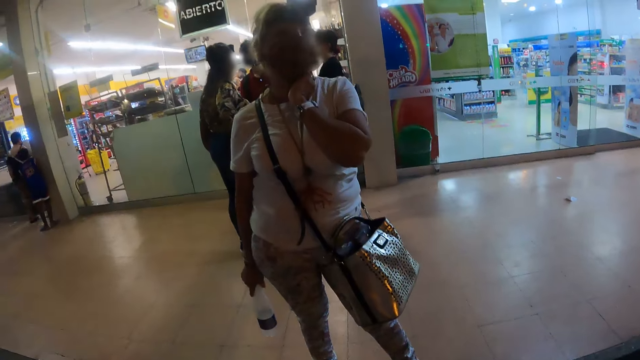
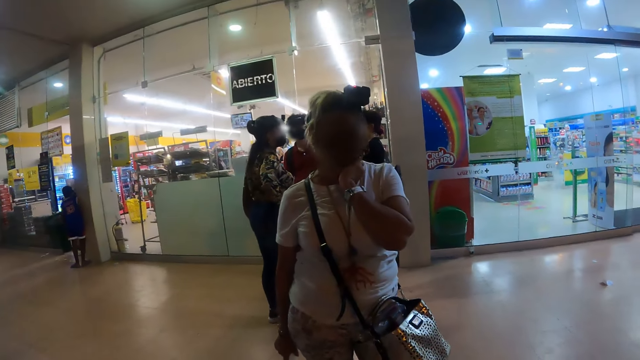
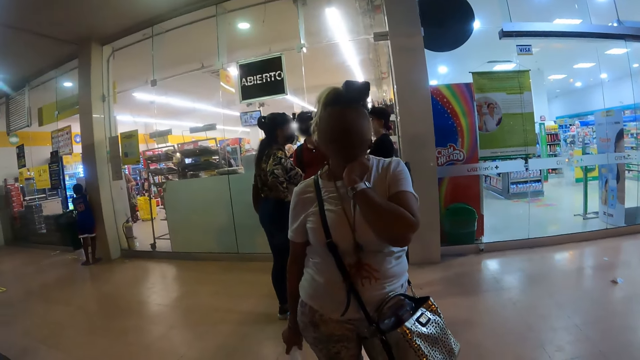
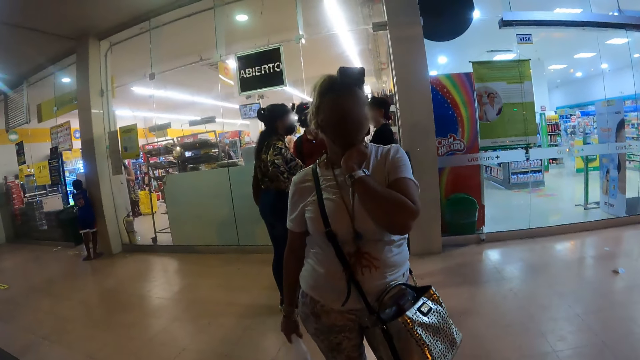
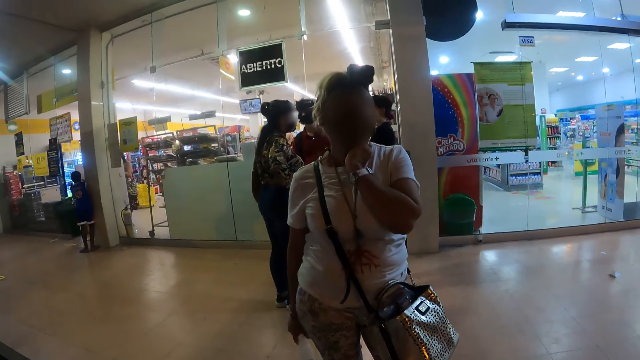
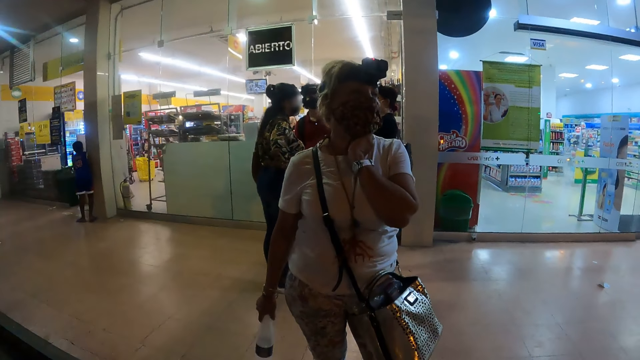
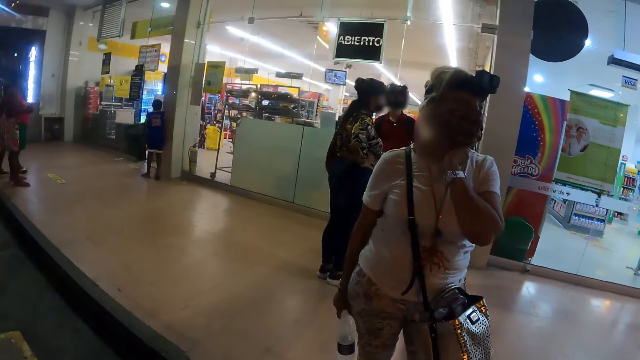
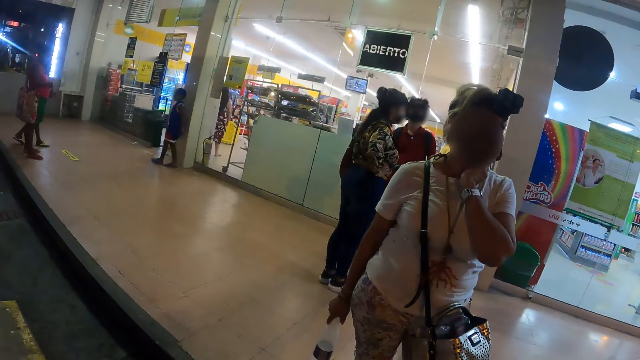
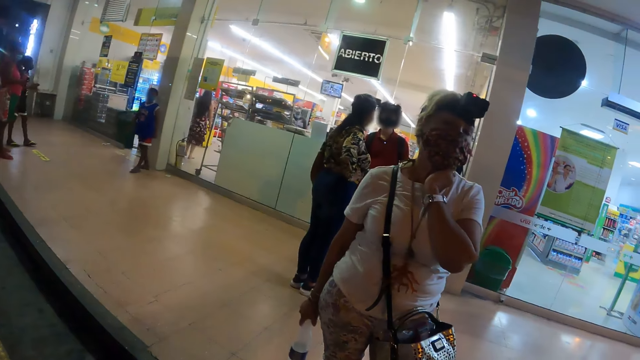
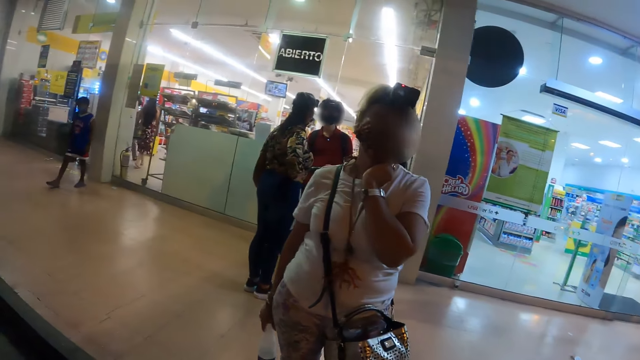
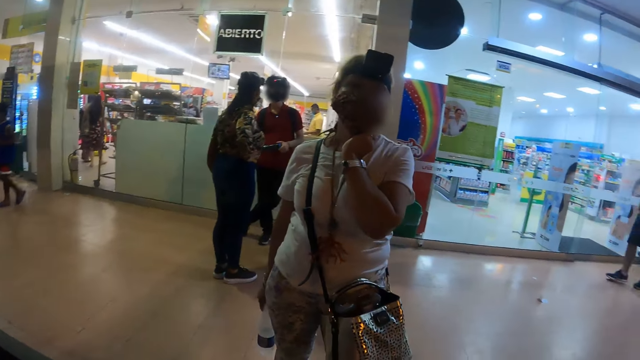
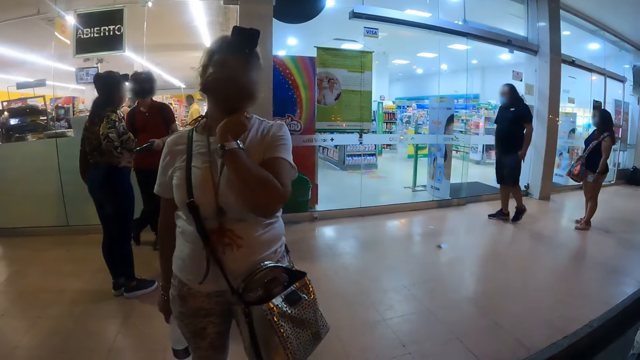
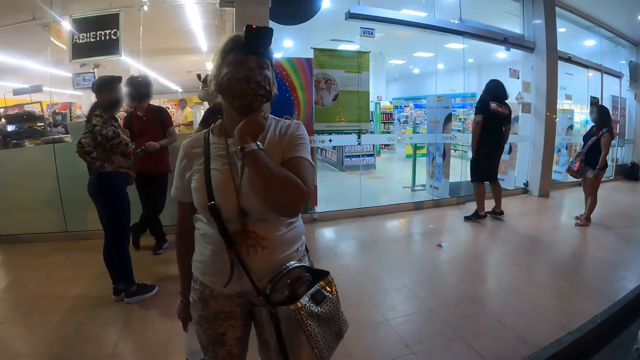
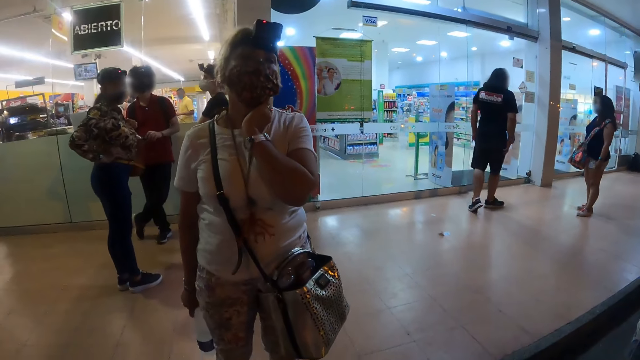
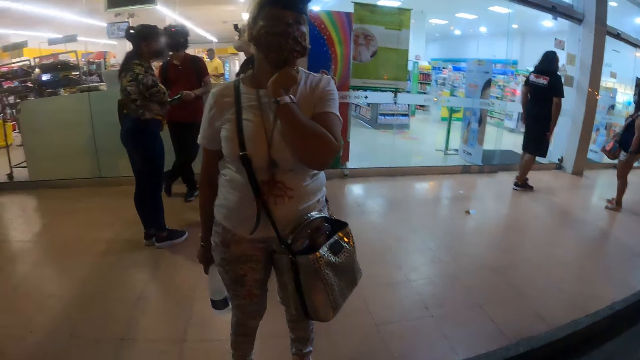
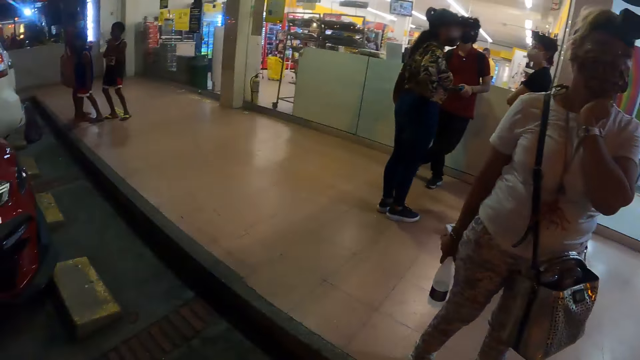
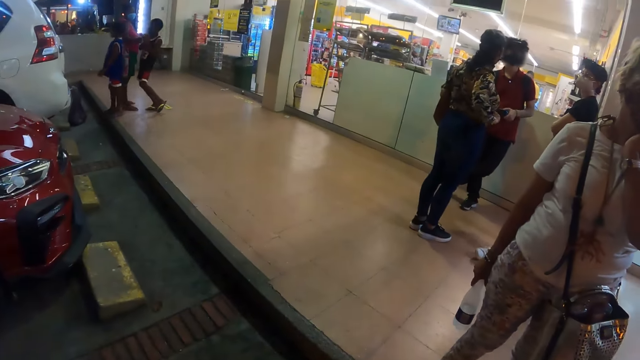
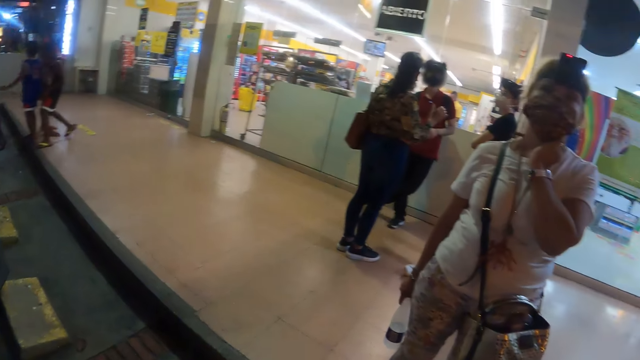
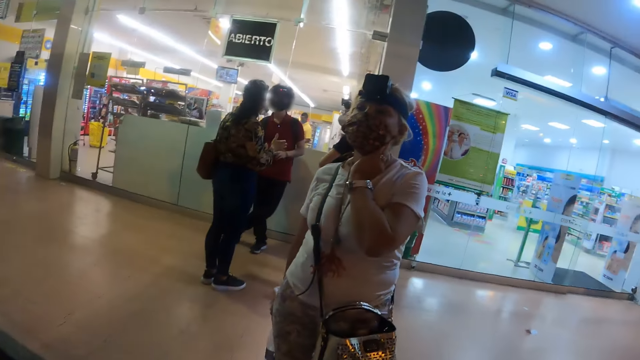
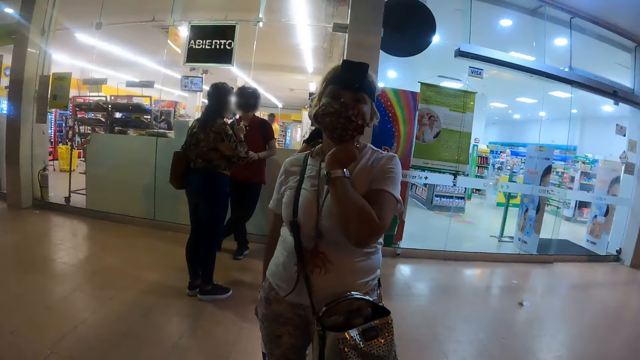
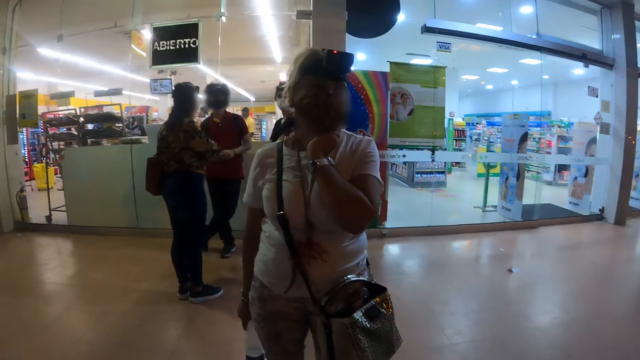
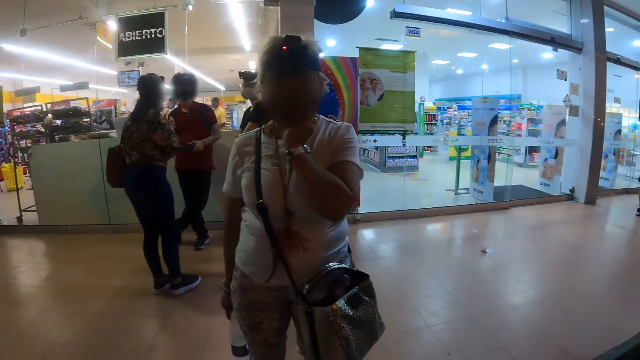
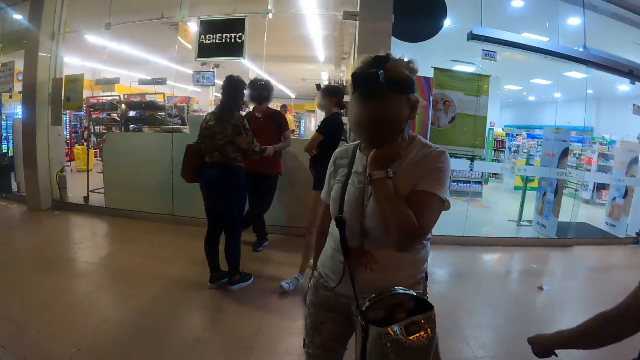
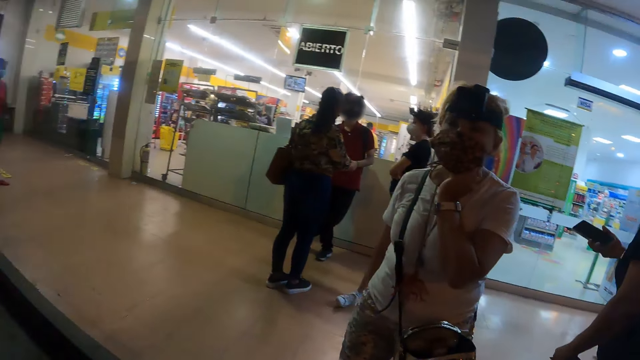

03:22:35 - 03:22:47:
The camera wearer looks around the store corridor. They look at a woman. They look around the store corridor. They look at the woman.

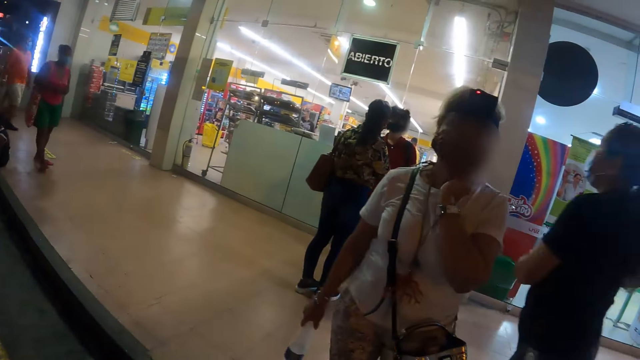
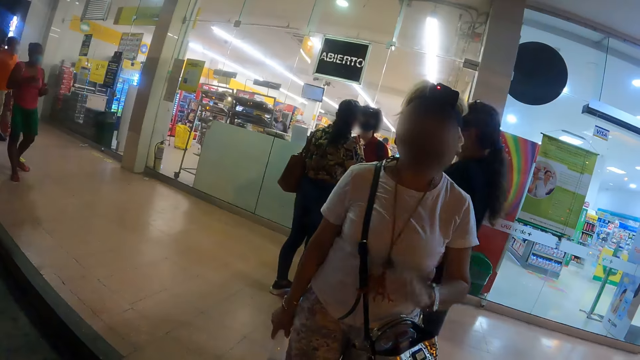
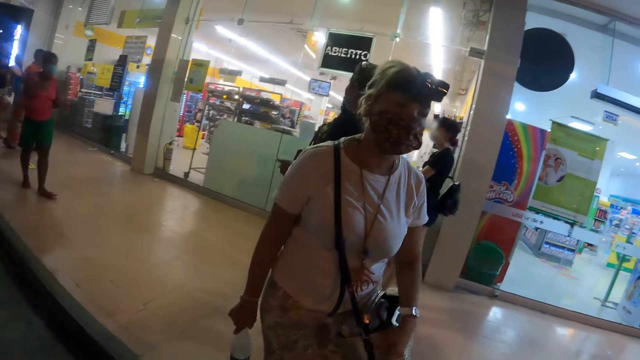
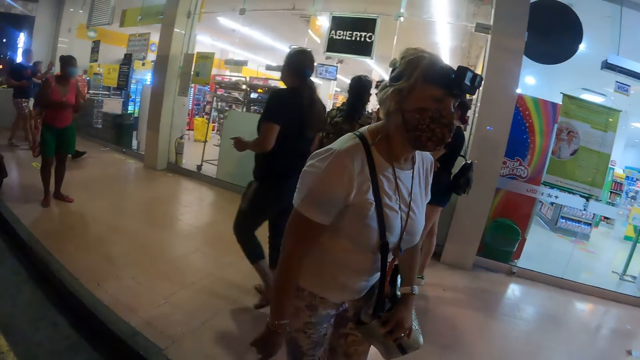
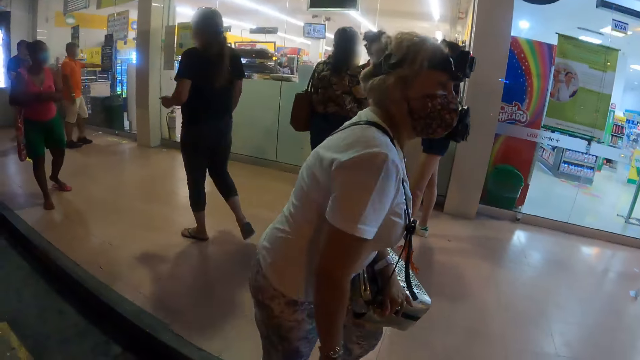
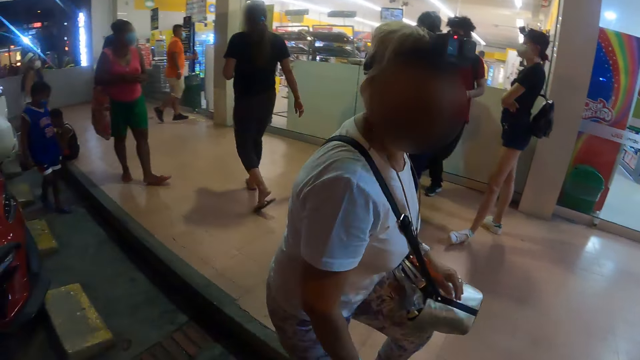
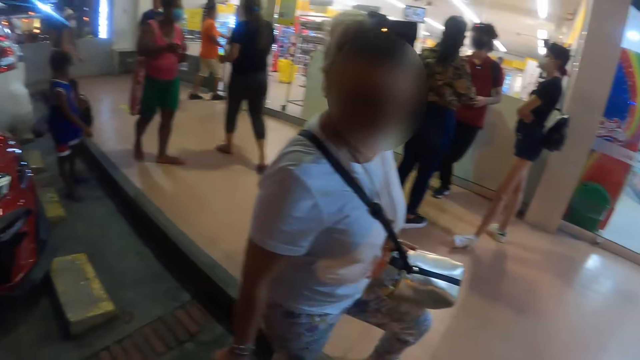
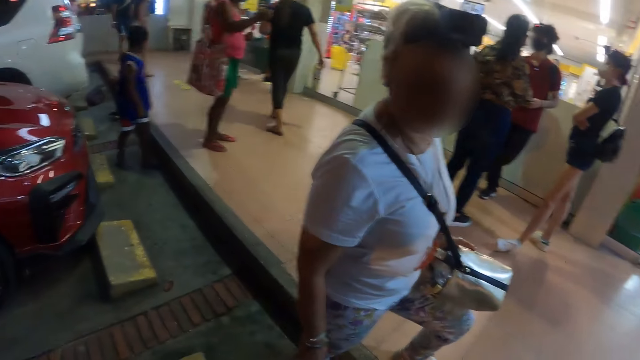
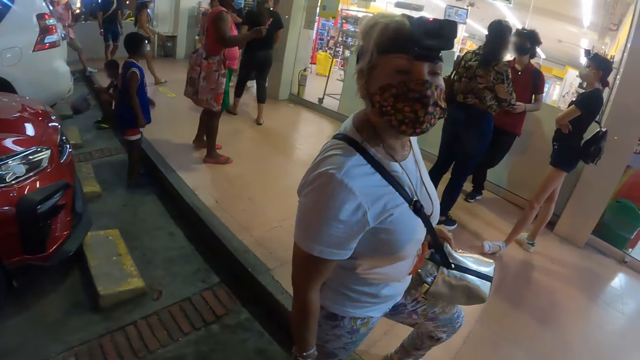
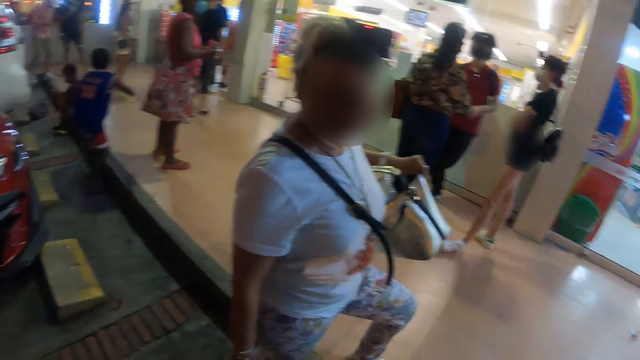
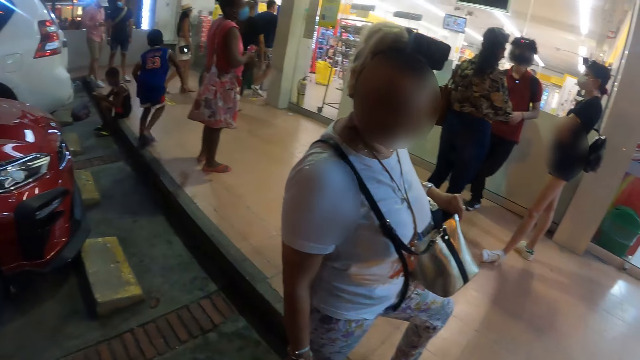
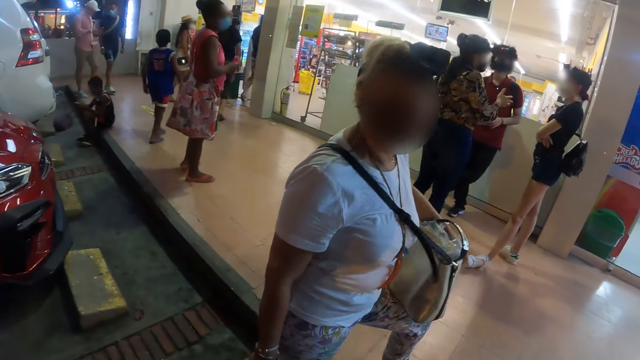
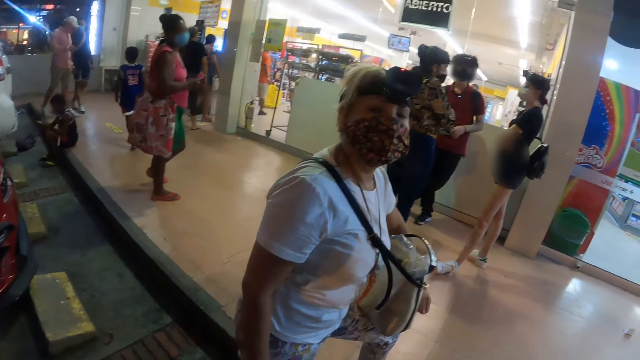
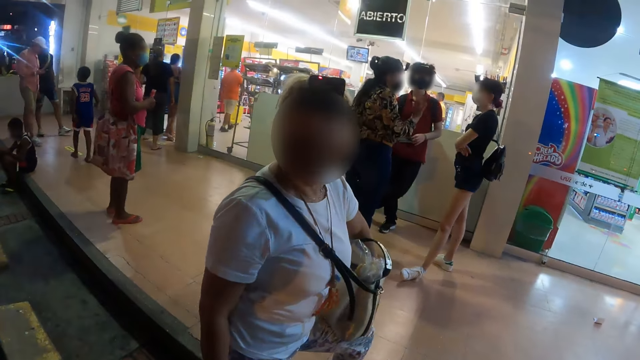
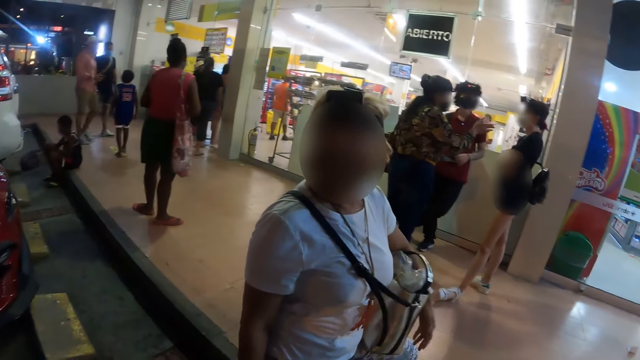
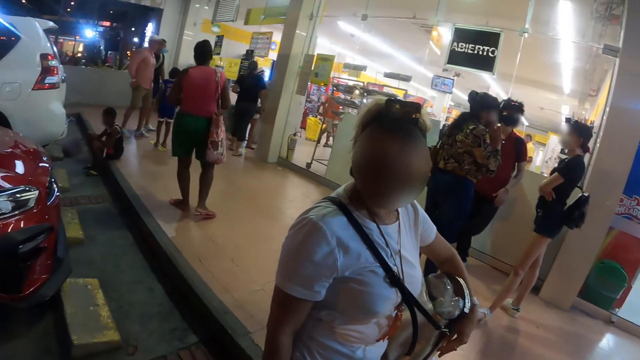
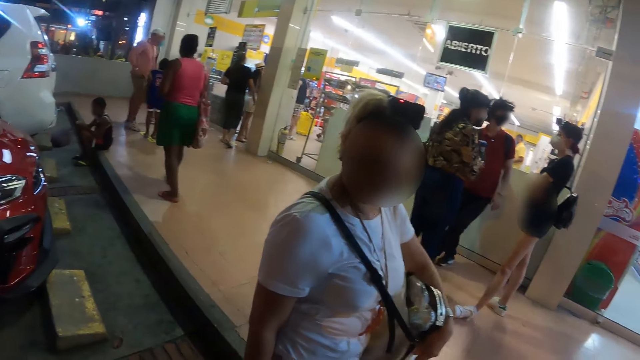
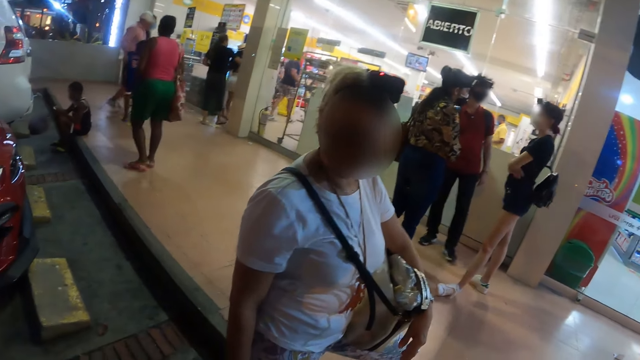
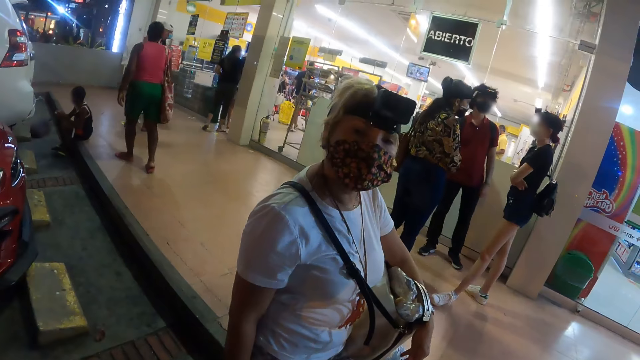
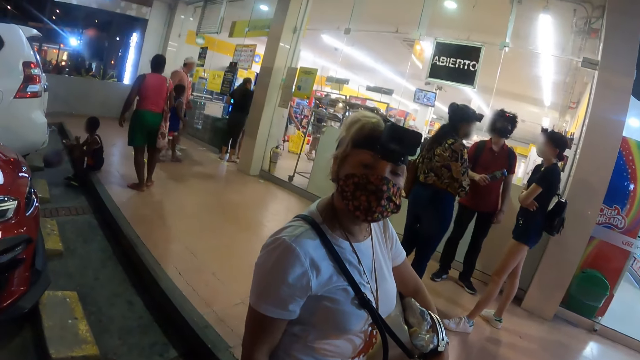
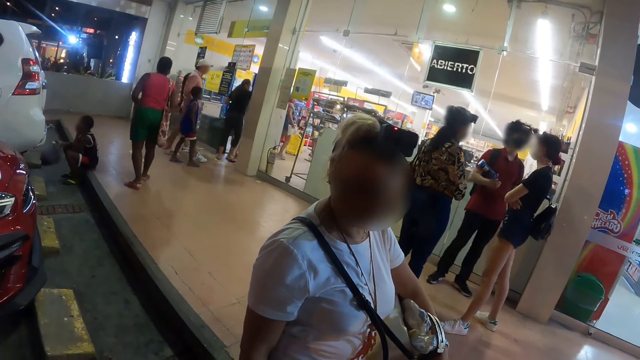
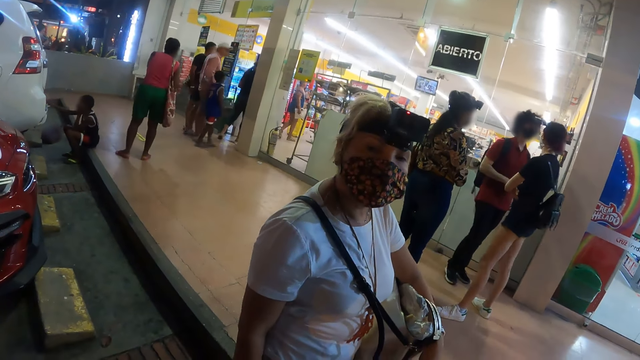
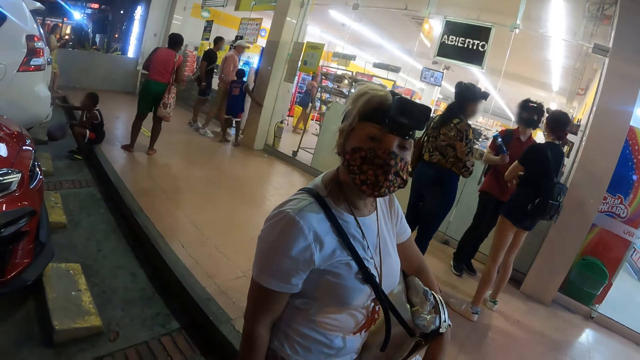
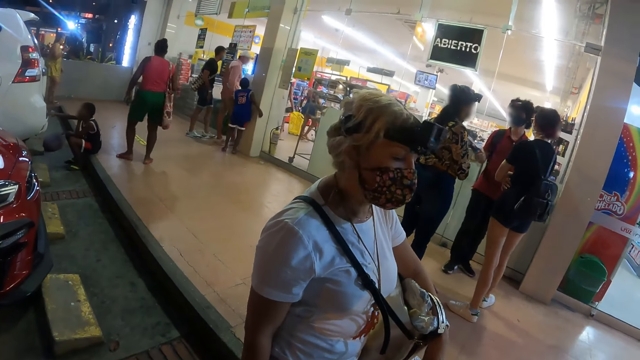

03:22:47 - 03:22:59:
A woman moves her hand from the face. She adjusts herself, adjusts her handbag and looks at the camera wearer. The woman interacts with the camera wearer.
